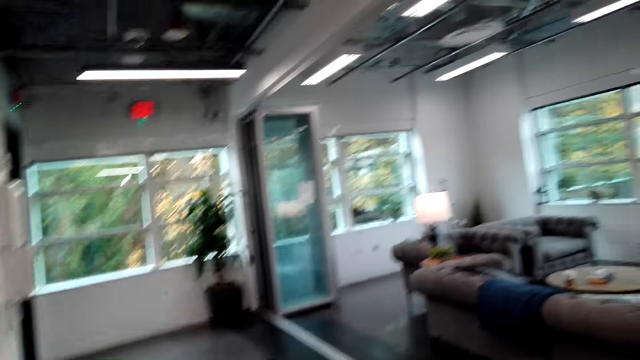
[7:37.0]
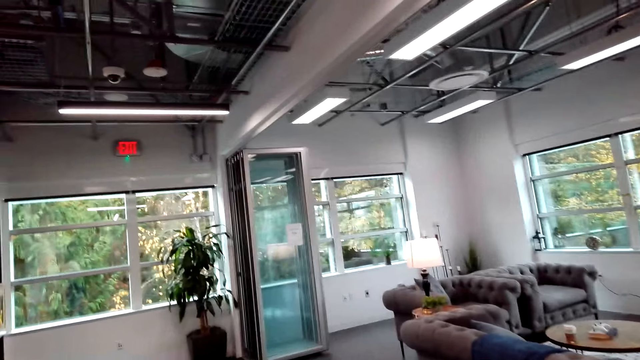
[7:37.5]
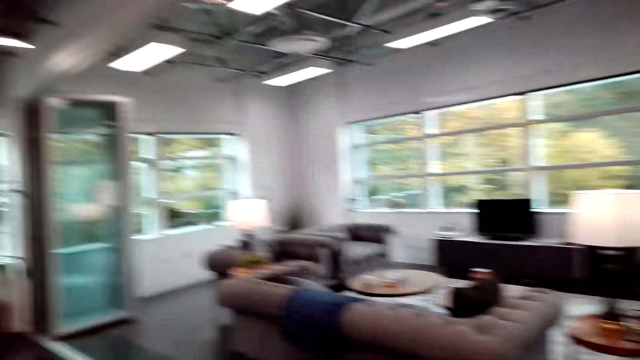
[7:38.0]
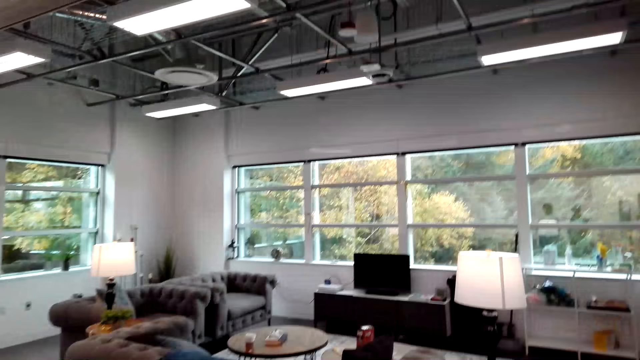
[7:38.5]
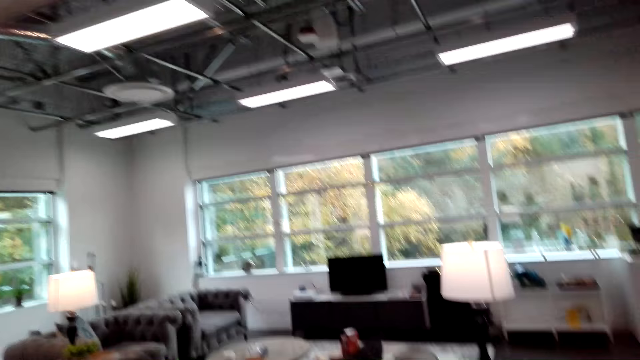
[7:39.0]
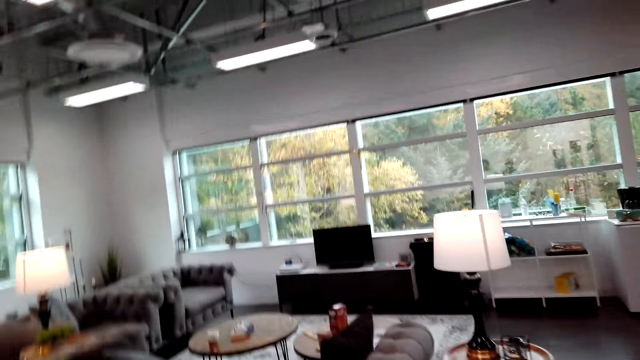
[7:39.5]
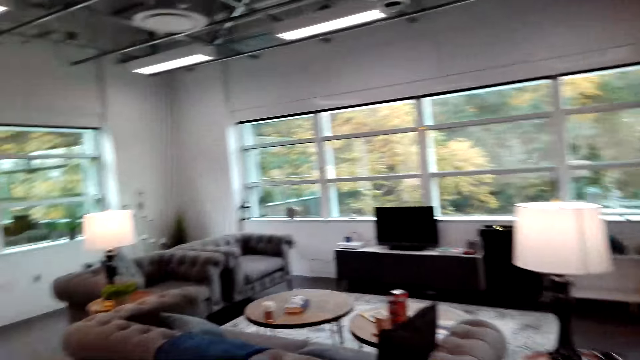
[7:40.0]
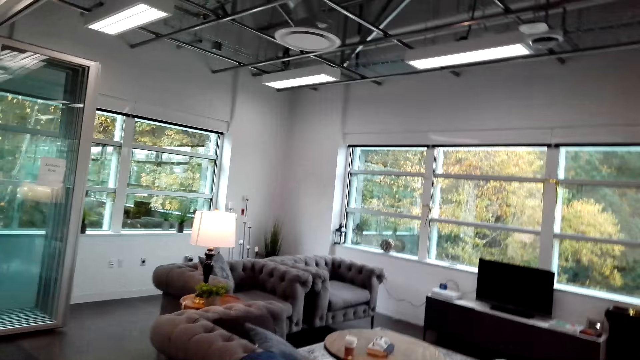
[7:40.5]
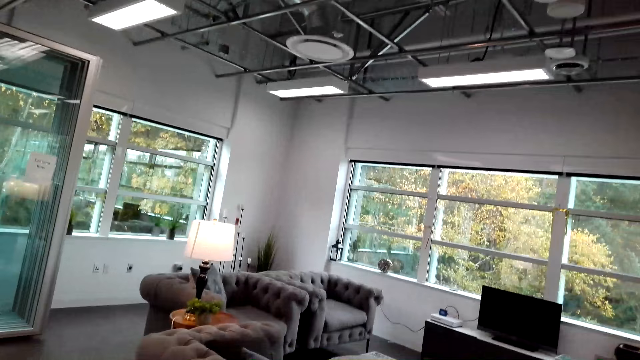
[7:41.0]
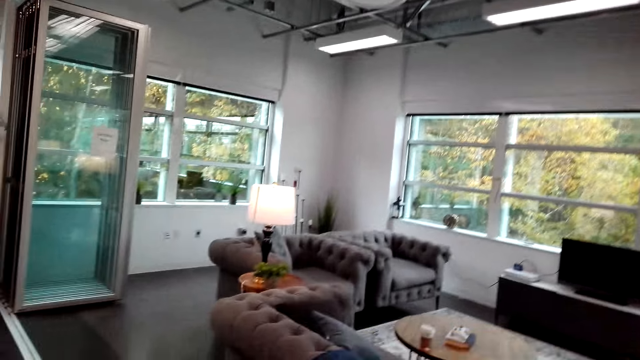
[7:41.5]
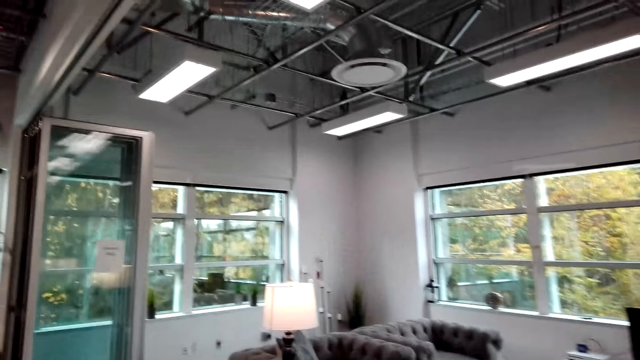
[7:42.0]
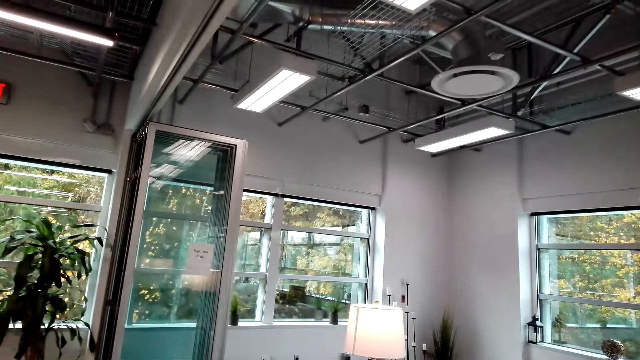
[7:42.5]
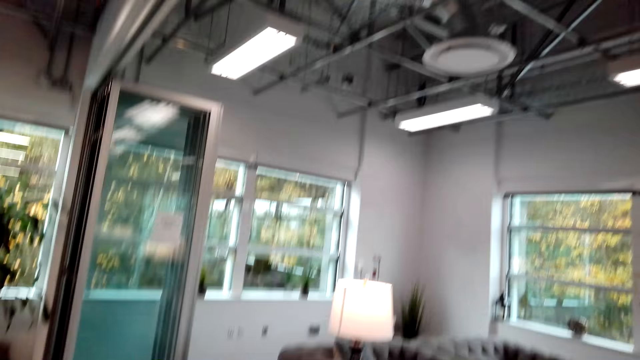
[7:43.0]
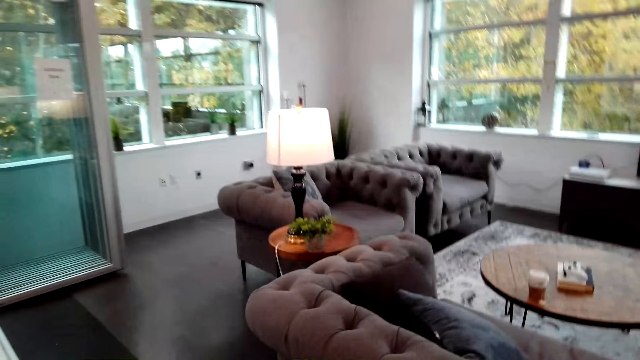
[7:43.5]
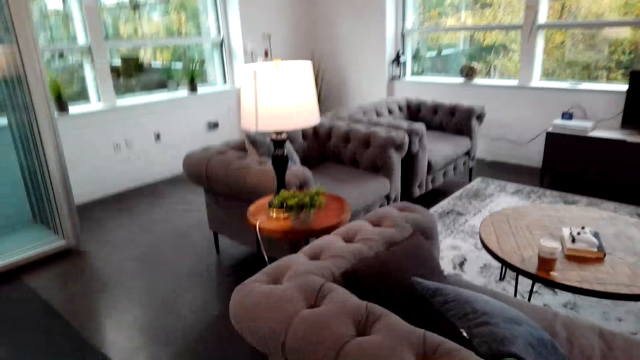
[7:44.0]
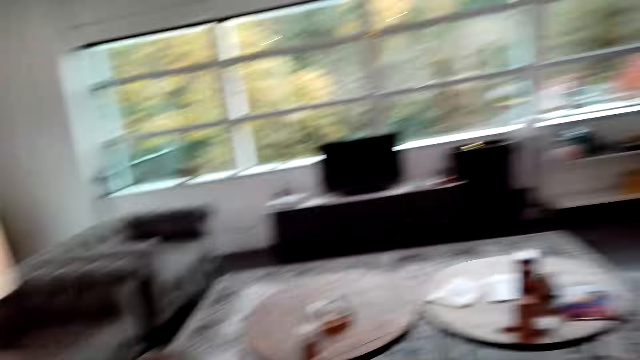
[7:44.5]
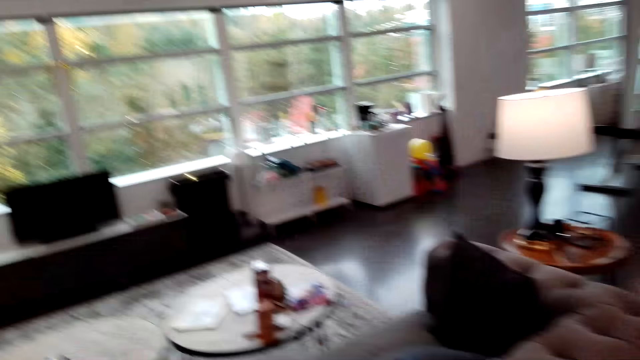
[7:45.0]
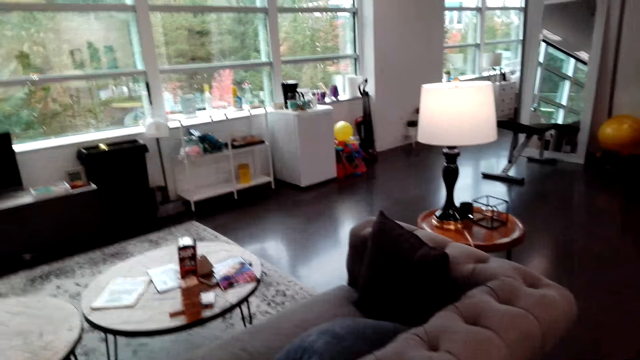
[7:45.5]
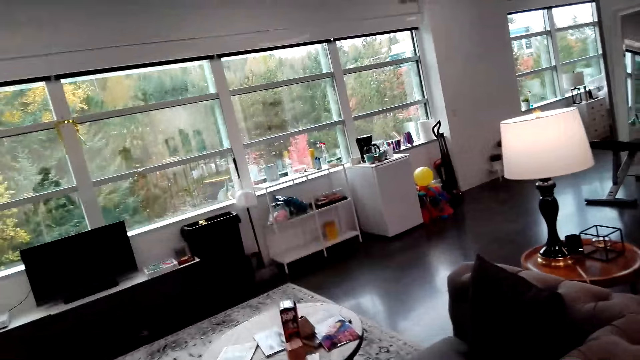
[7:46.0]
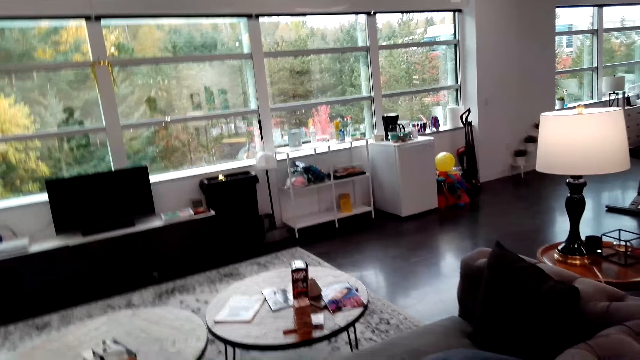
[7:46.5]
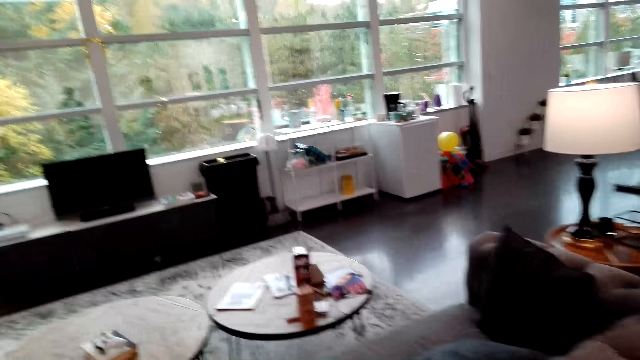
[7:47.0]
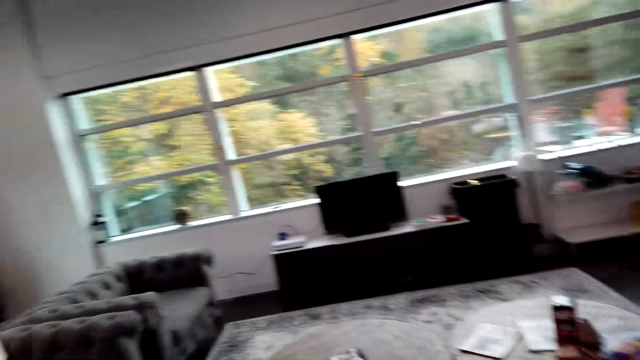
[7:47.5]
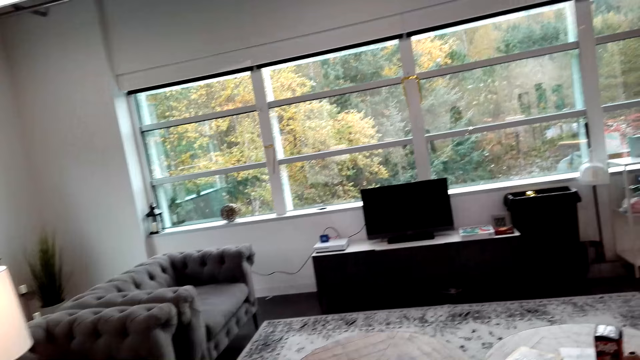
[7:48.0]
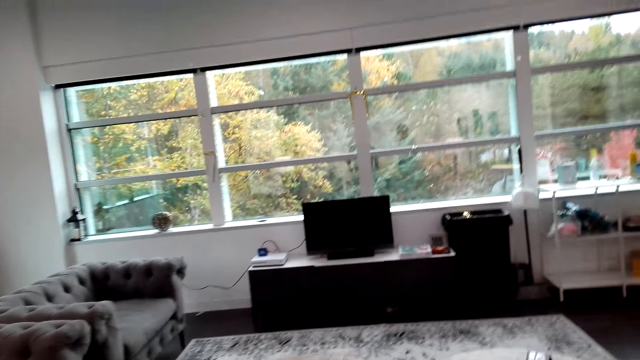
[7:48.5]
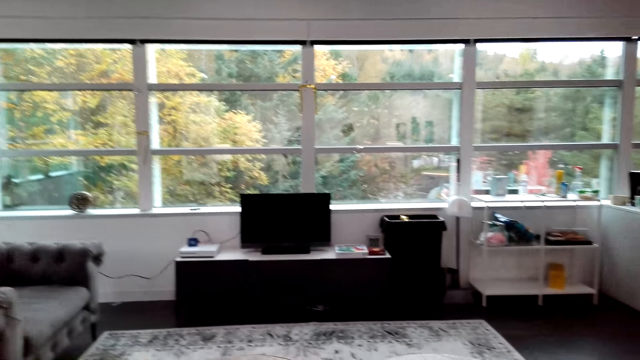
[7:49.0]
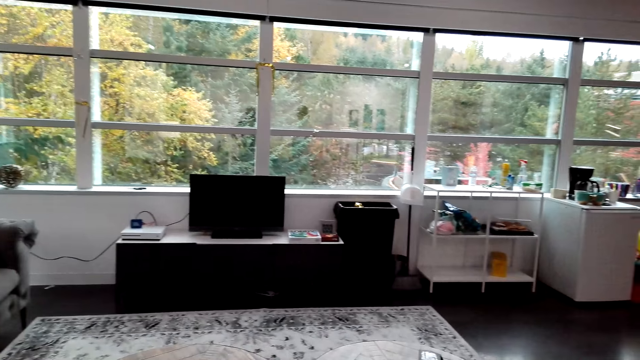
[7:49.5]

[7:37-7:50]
The camera wearer walks around the room. They look around the living room. They converse with a woman.

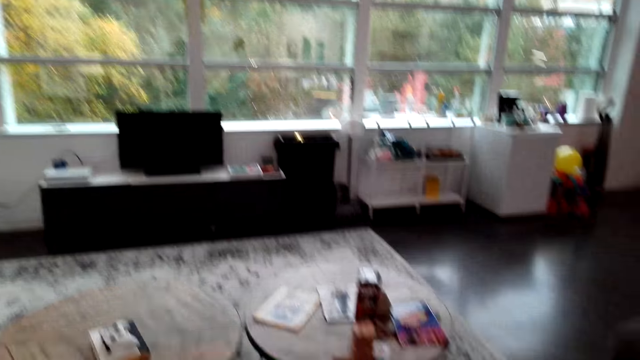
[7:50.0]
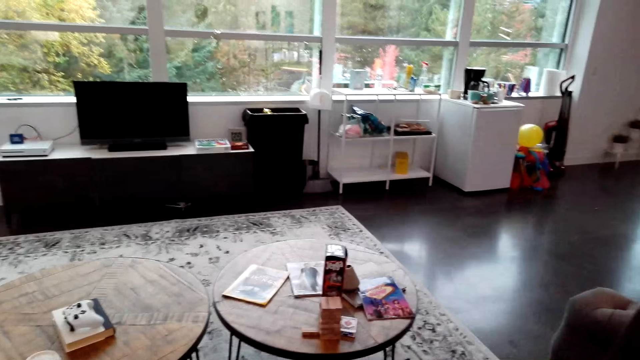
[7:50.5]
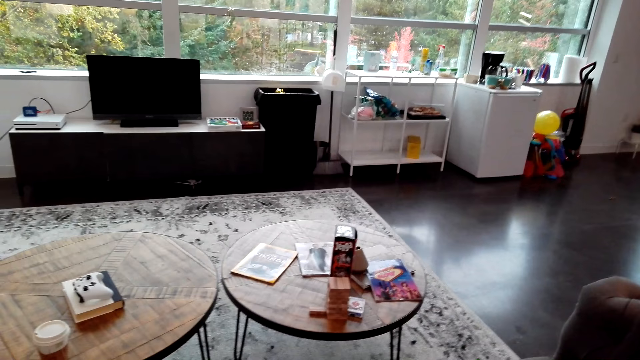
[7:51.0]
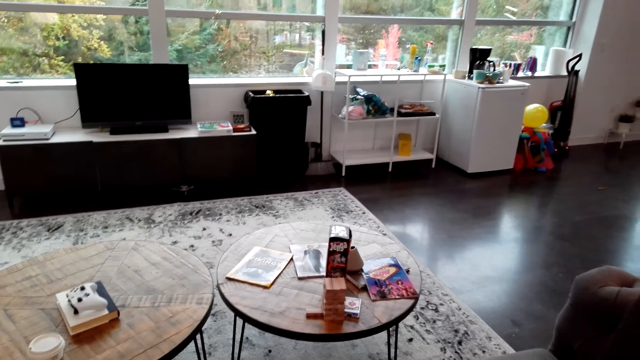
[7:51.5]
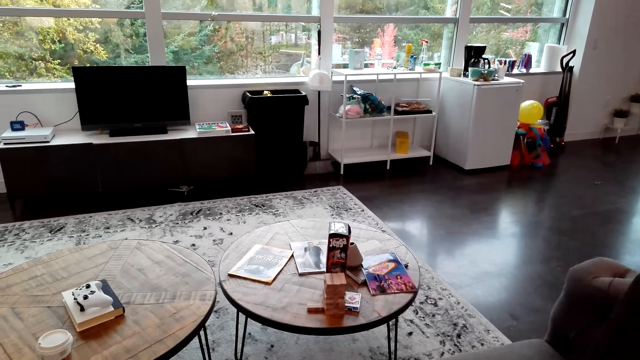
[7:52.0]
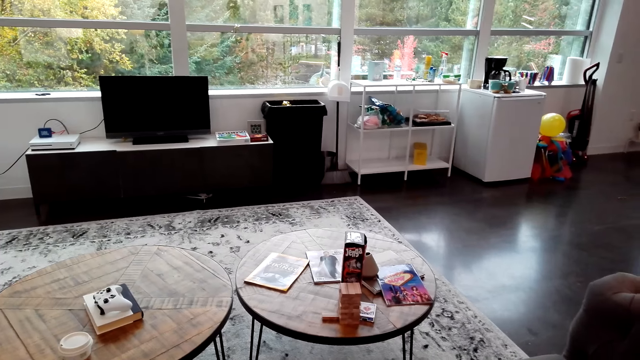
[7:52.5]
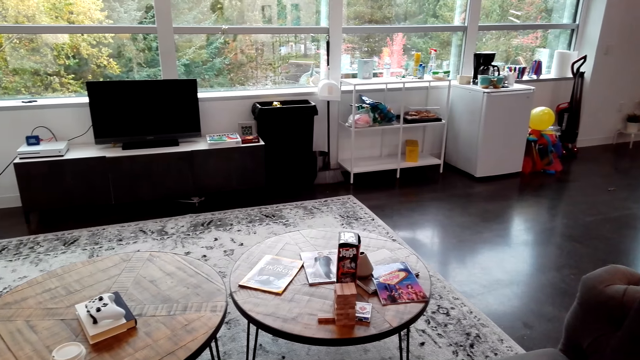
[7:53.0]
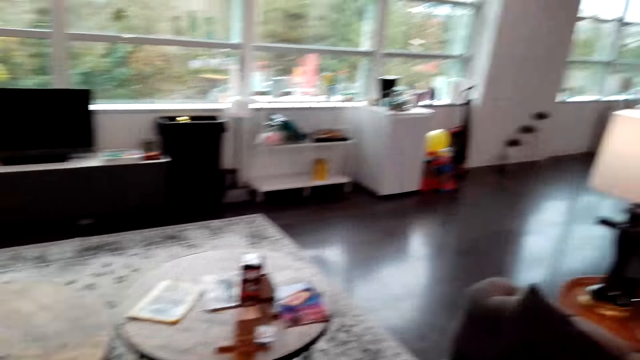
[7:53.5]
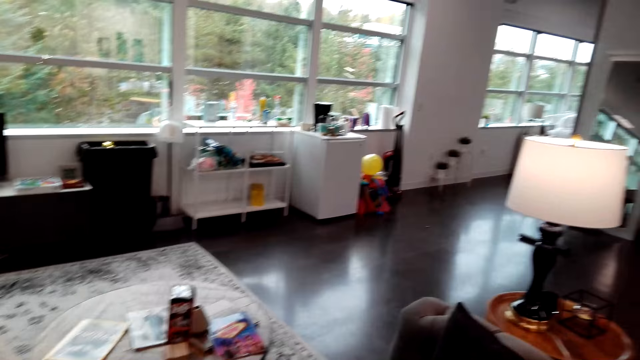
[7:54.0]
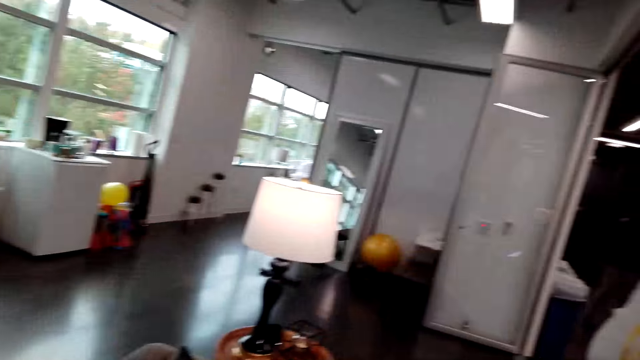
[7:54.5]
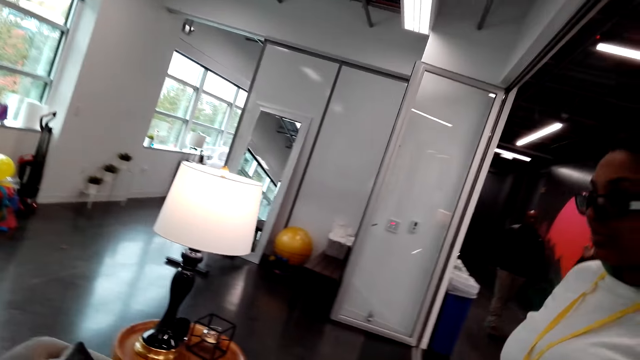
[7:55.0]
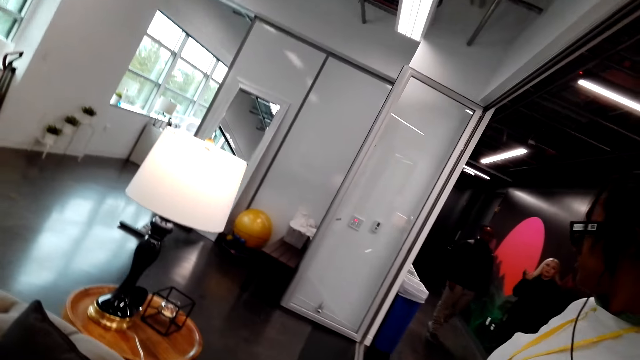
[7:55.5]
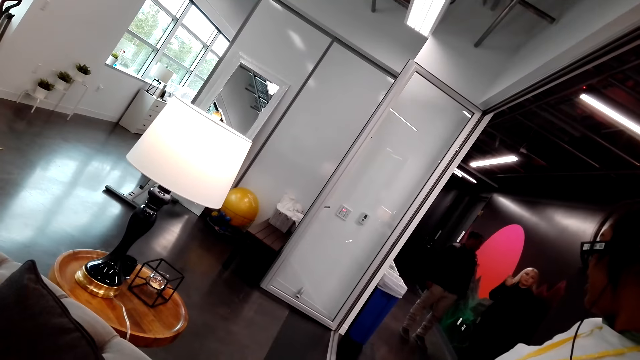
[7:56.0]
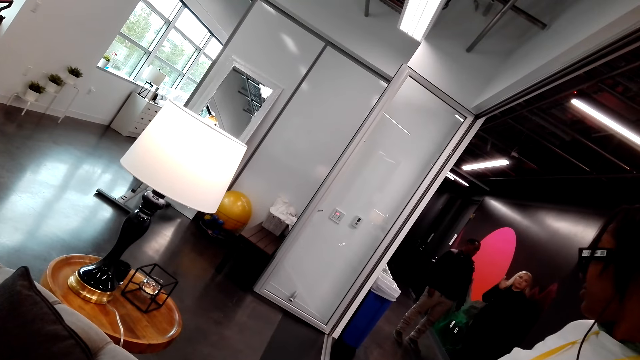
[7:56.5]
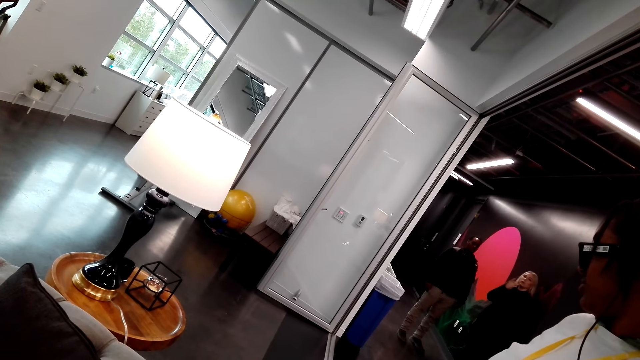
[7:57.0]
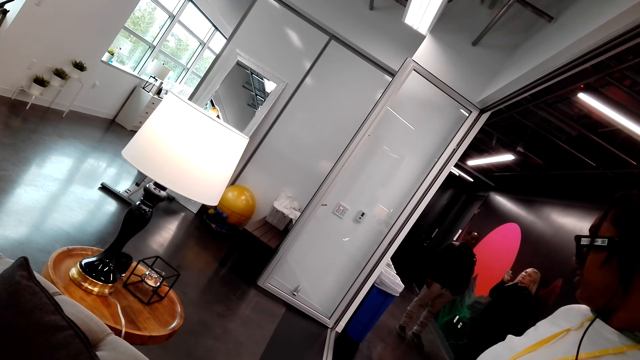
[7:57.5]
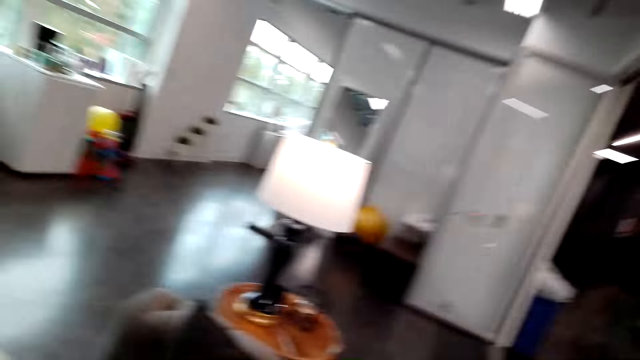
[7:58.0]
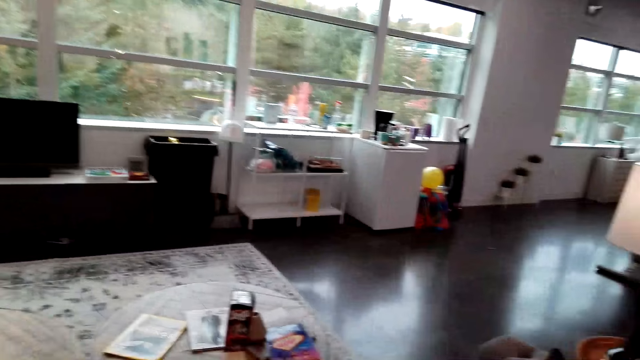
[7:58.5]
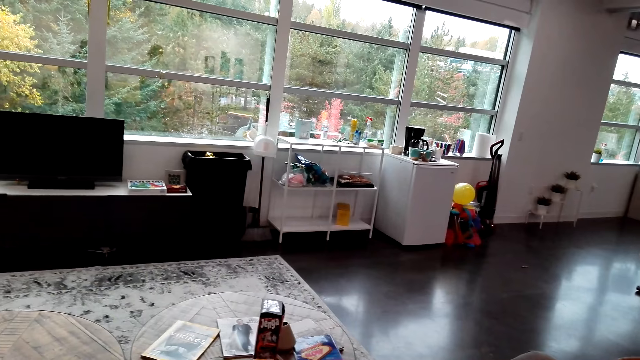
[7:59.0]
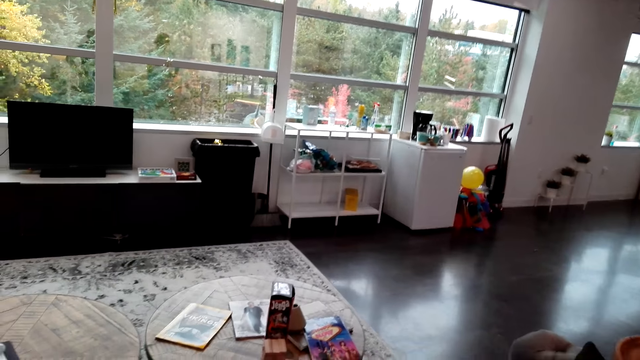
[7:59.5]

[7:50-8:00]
A woman interacts with the camera wearer.
